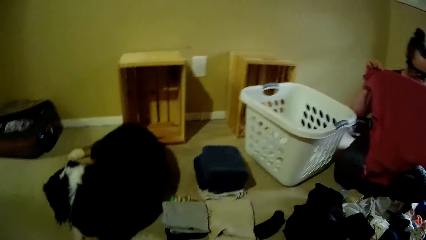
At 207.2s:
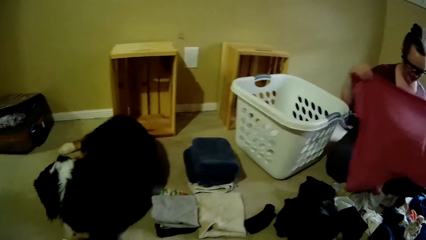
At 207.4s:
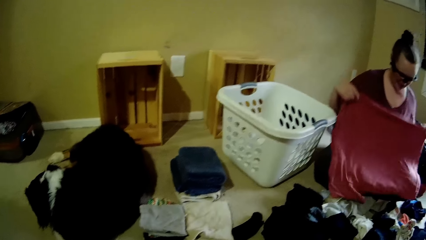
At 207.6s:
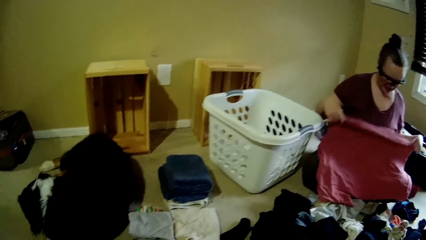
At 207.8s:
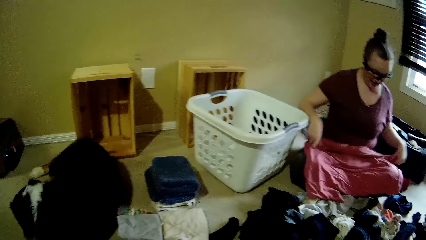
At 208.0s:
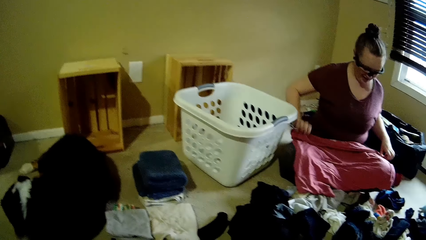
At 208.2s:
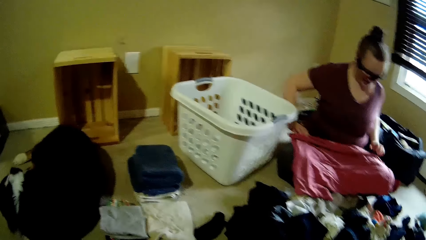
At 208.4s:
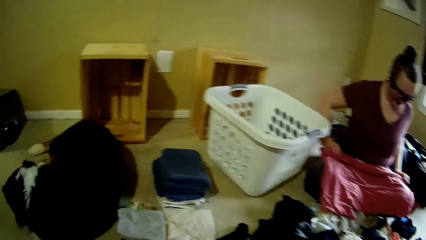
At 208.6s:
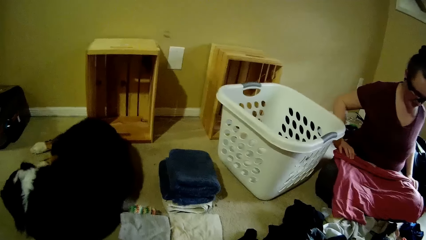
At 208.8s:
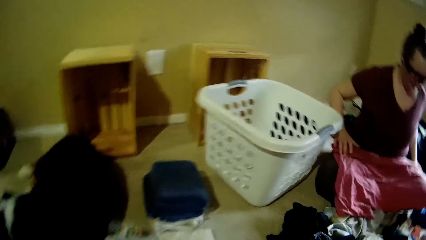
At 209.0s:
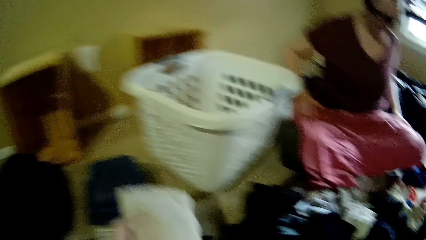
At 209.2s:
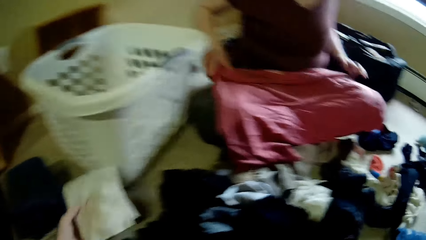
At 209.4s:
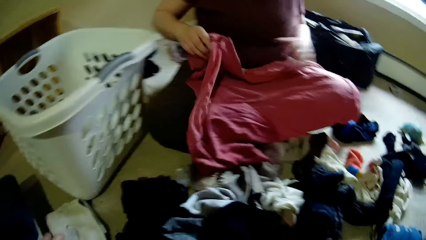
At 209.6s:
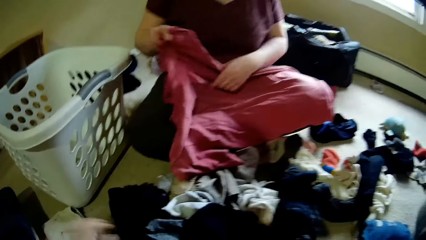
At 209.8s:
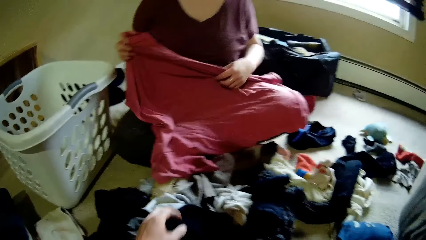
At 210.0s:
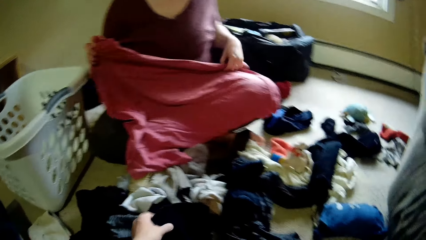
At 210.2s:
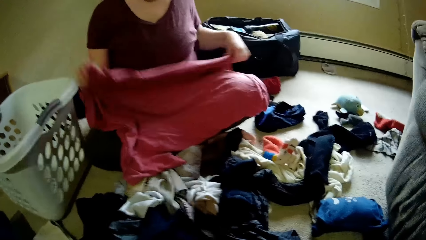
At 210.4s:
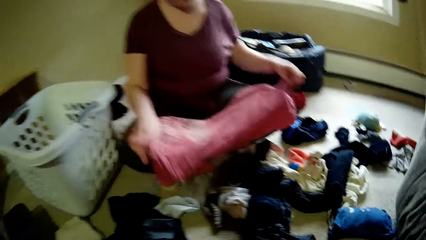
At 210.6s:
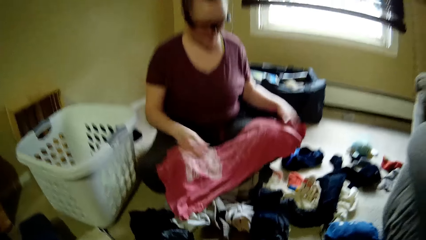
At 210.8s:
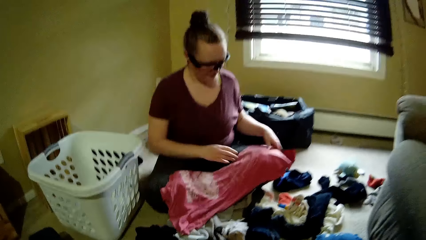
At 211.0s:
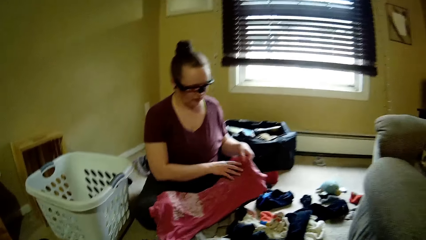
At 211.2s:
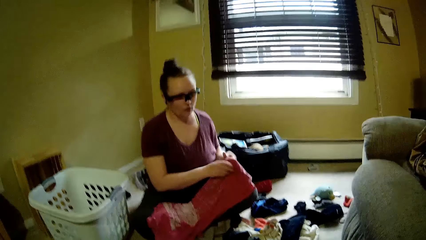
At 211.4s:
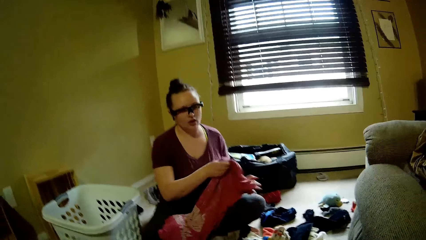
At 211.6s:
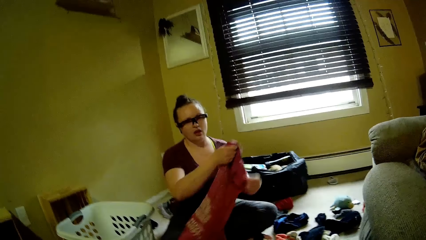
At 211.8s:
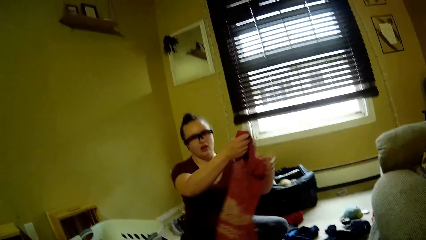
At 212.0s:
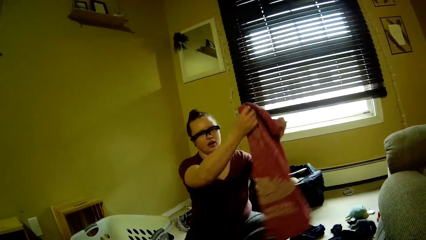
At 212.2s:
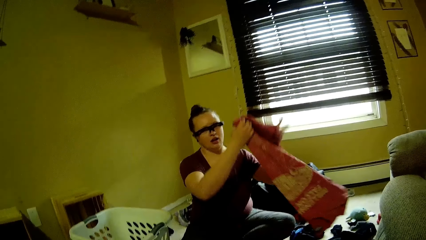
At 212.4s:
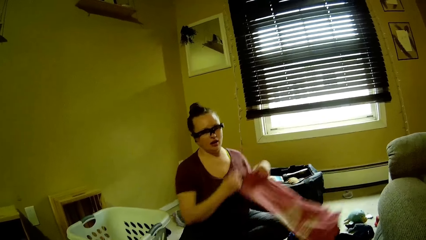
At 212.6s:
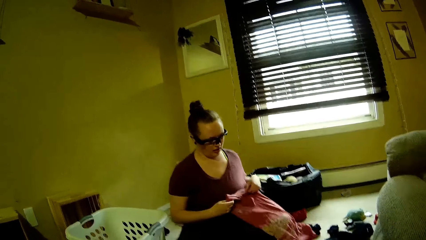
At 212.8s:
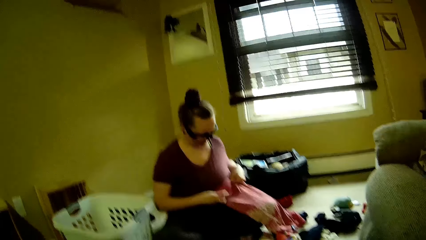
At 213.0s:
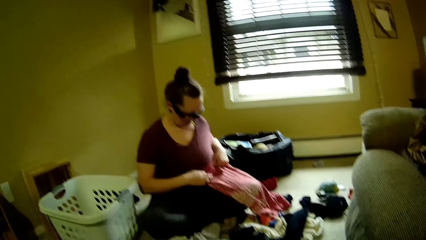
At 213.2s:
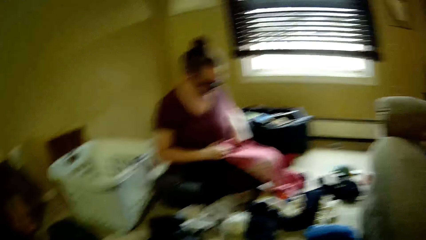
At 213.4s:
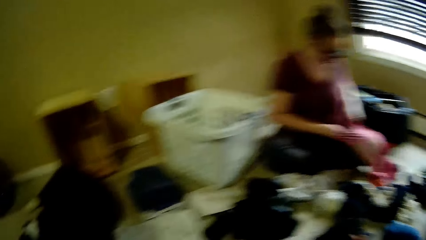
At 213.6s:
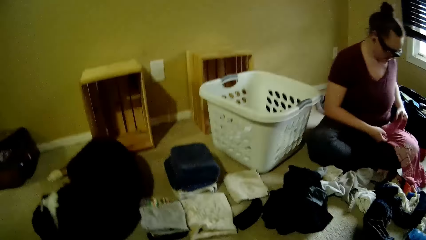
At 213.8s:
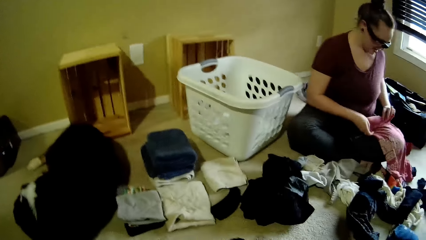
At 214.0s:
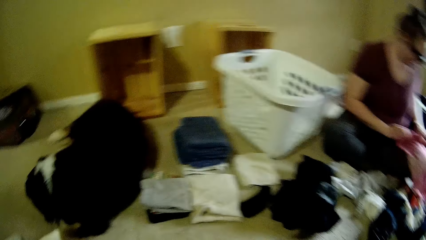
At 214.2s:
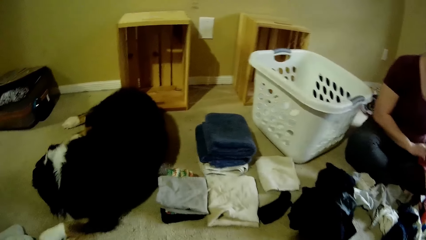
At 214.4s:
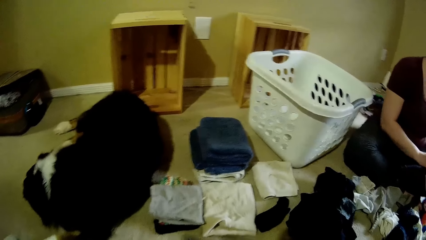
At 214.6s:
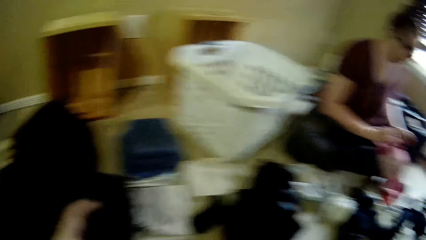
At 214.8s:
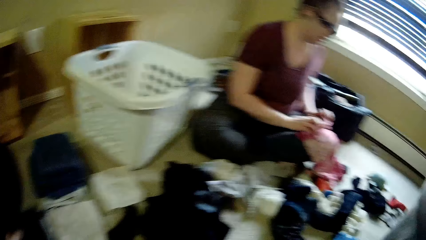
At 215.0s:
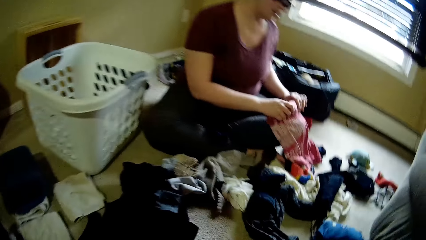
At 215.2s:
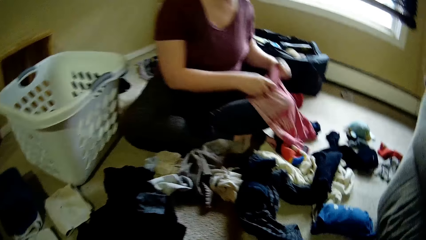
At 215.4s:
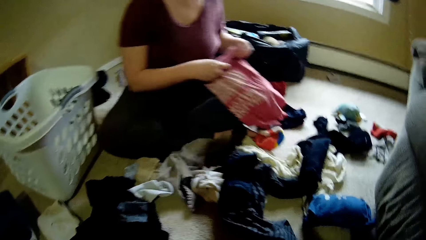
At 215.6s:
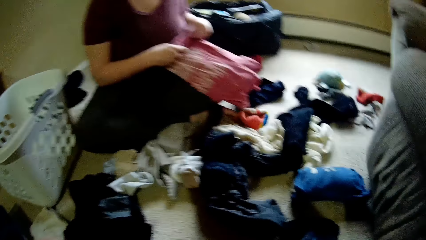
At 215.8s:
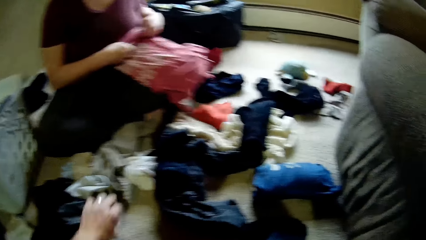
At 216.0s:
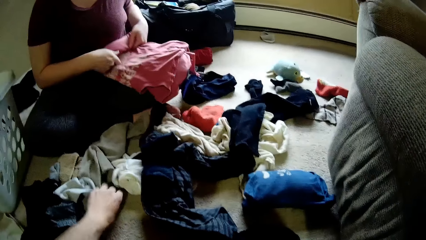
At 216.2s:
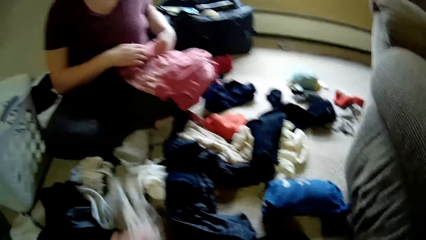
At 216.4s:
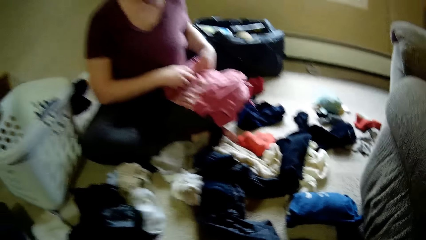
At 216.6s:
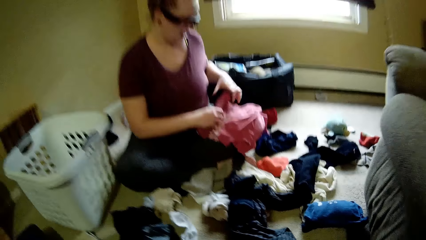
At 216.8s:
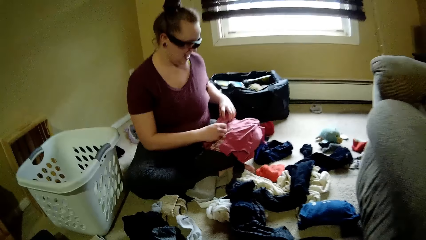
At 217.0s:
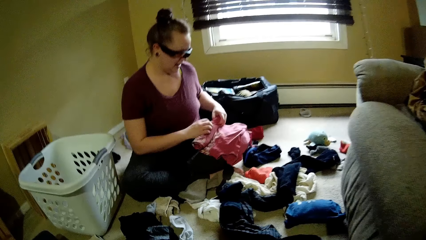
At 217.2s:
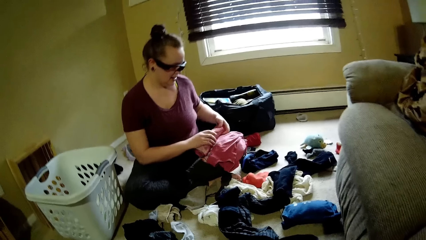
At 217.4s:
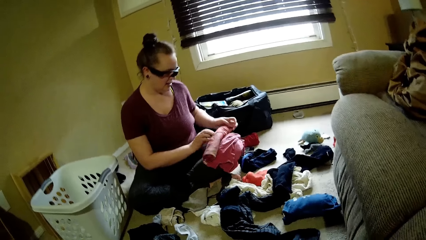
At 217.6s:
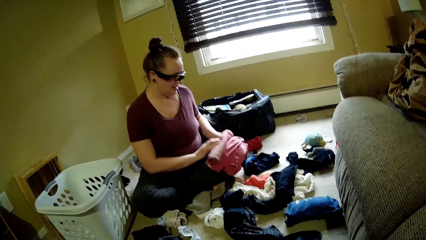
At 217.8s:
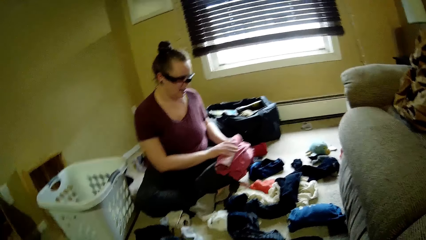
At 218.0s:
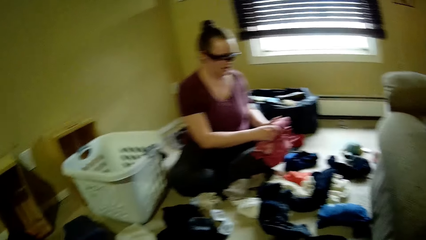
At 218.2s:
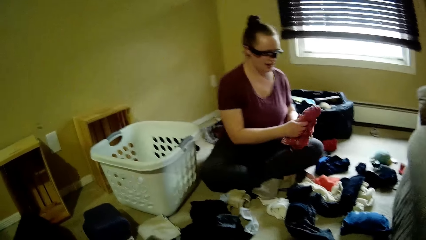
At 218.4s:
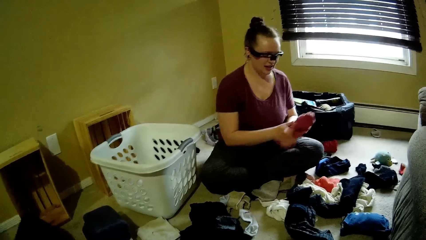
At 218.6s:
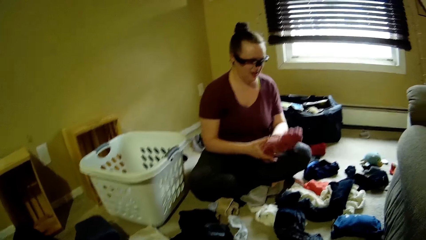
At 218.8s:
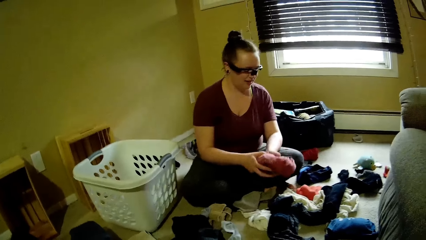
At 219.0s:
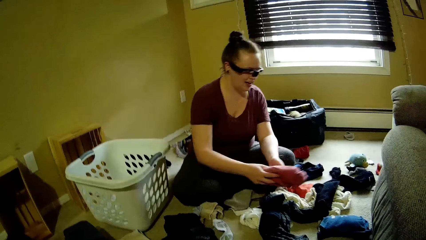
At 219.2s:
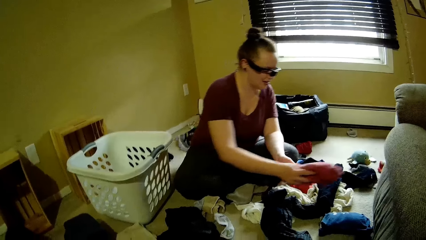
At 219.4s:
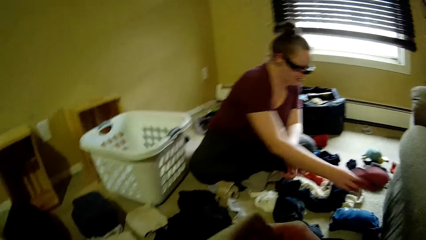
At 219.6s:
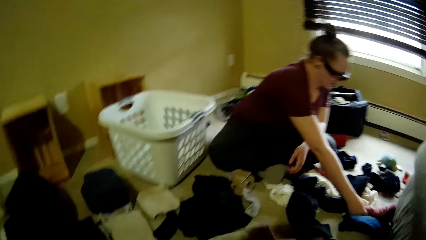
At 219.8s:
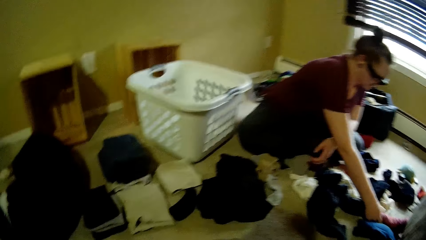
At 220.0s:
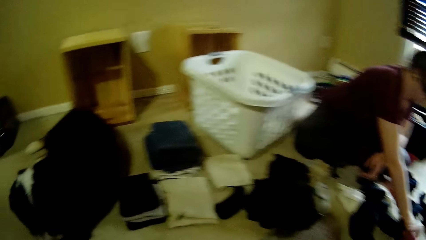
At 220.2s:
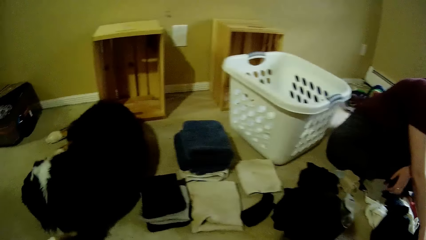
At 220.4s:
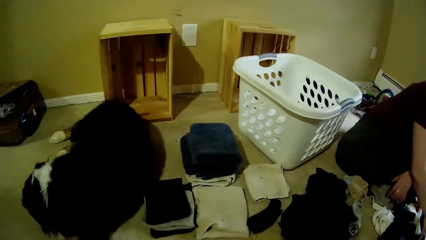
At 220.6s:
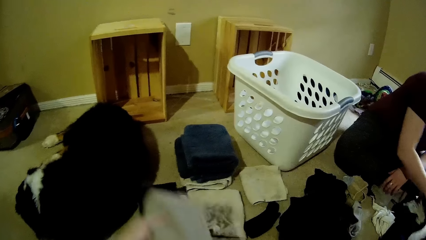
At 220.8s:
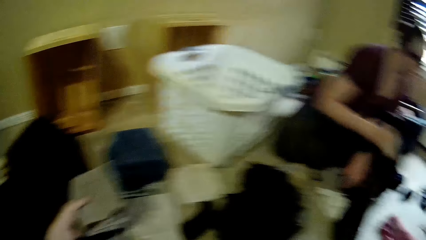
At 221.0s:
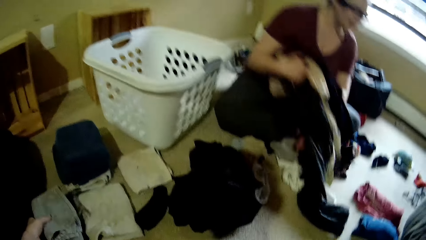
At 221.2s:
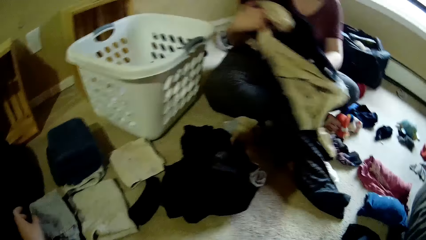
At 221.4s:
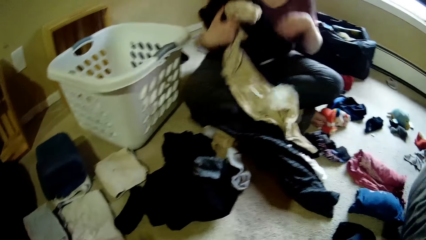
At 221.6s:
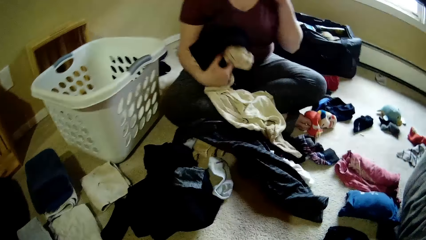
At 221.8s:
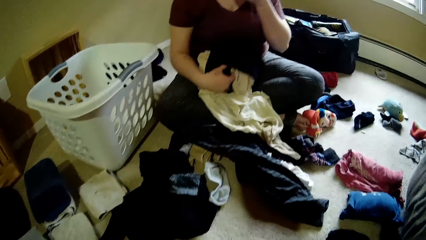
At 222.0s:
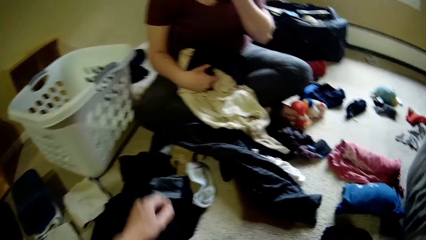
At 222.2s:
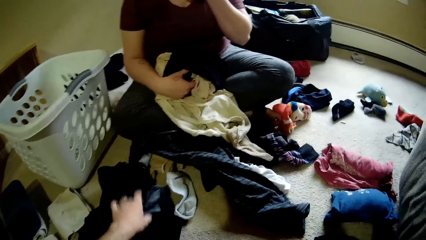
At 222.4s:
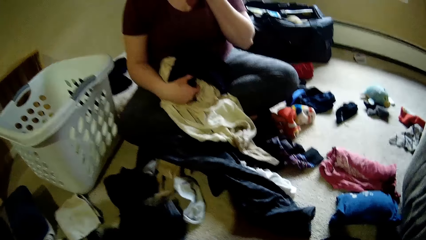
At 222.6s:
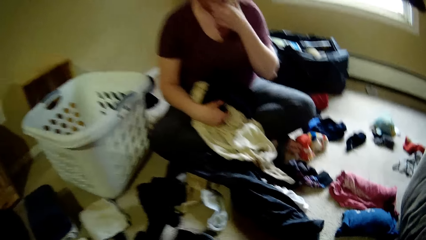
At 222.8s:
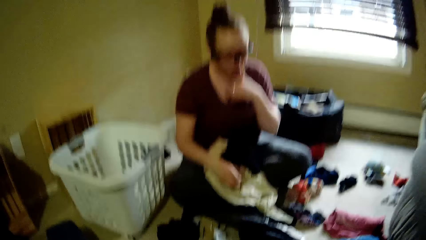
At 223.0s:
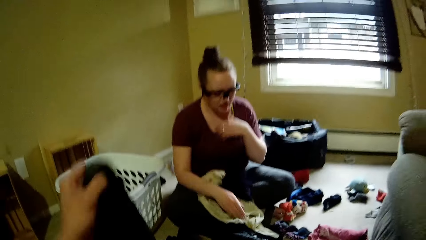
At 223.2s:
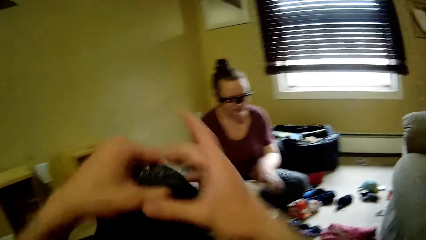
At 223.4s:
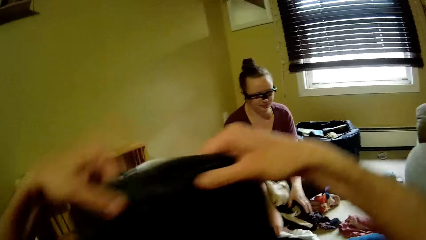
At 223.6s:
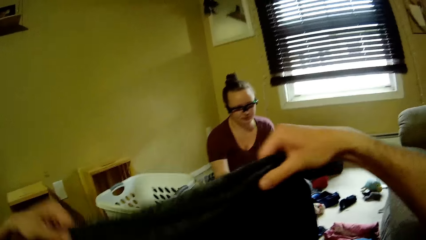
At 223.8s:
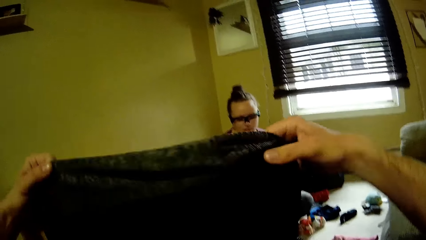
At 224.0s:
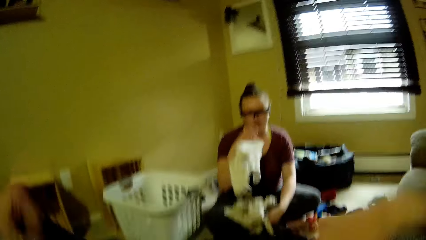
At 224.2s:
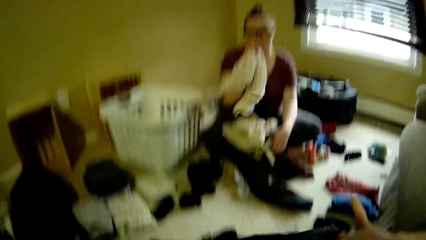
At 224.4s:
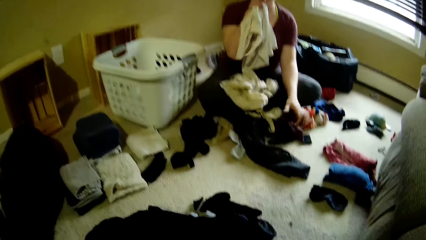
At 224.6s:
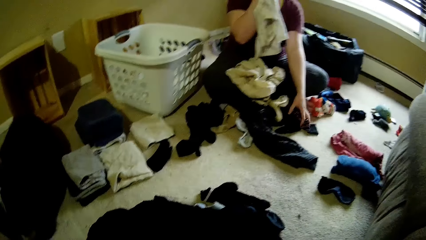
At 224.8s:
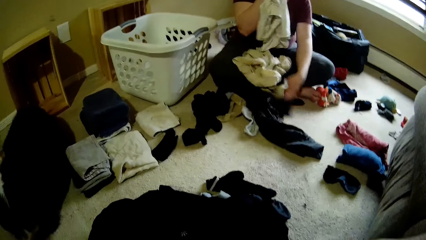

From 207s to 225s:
The woman lifts a cloth. The camera wearer drops the cloth on the floor with his left hand, picks the cloth from the floor with his left hand, drops the cloth on the floor with his left hand, and picks a cloth from the floor with his left hand. The woman drops the cloth on the floor with her right hand. The camera wearer arranges clothes. He drops the cloth on the floor with his left hand. The woman picks a cloth from the floor with her right hand. The camera wearer picks a cloth from the floor with his left hand. He folds the cloth with both hands.
